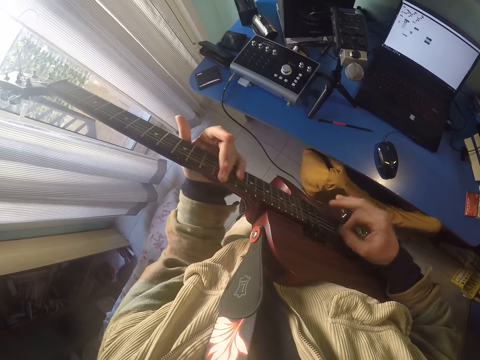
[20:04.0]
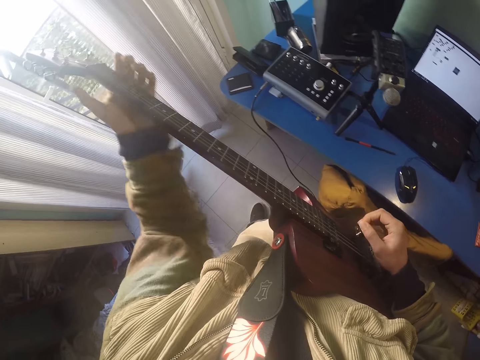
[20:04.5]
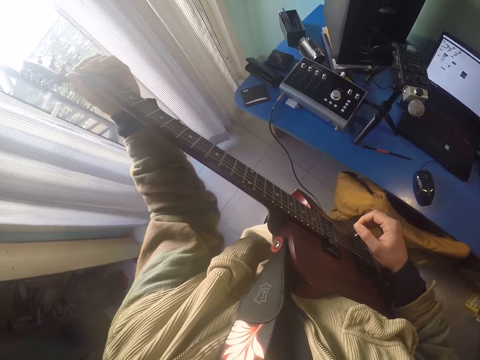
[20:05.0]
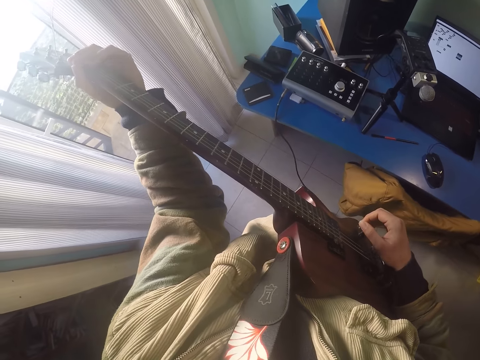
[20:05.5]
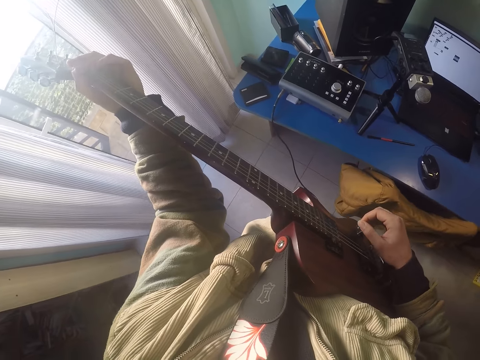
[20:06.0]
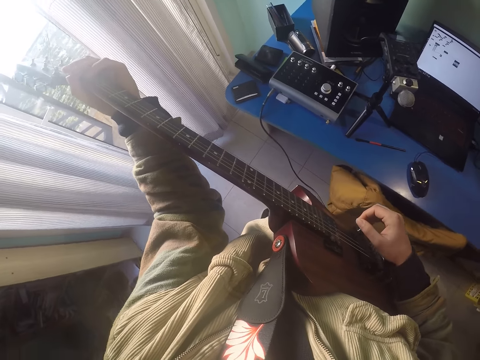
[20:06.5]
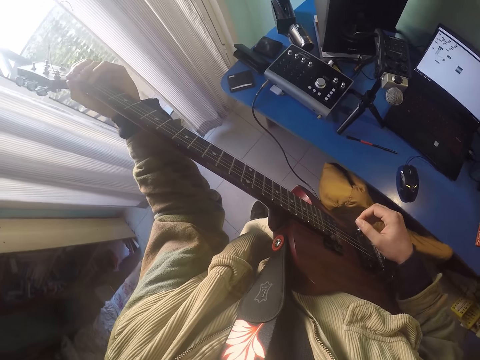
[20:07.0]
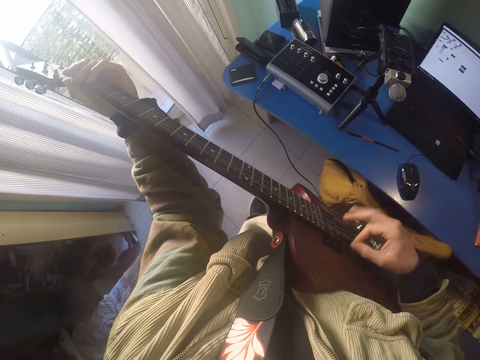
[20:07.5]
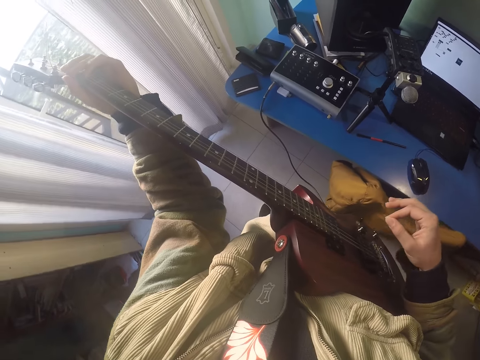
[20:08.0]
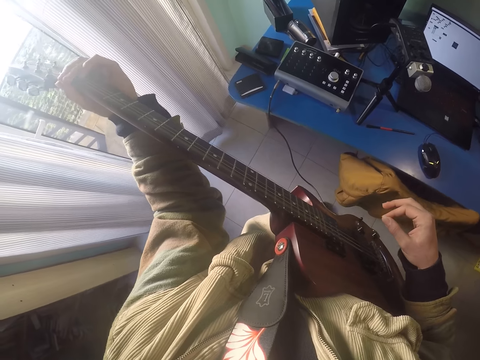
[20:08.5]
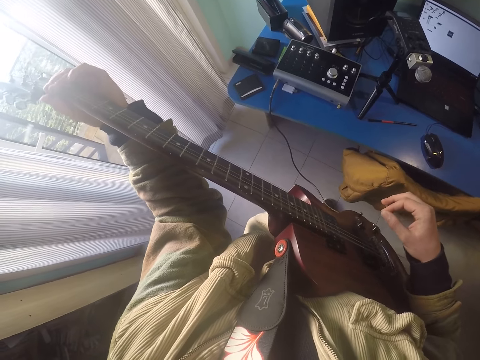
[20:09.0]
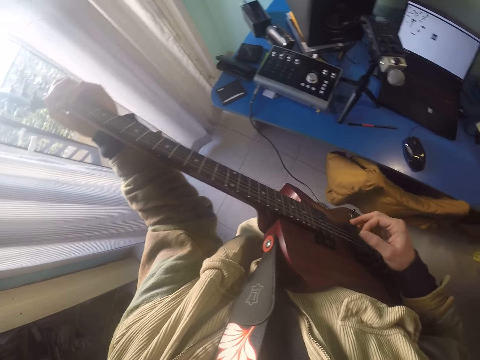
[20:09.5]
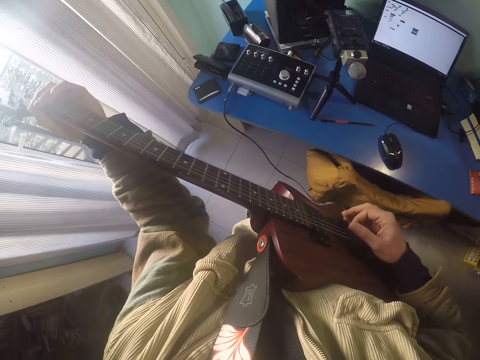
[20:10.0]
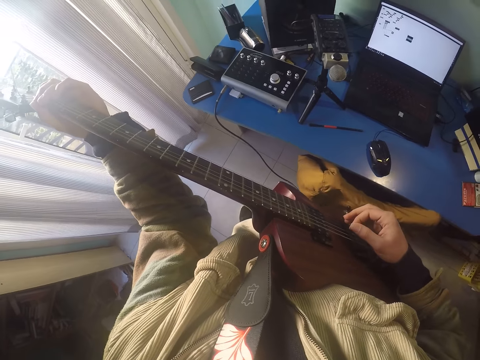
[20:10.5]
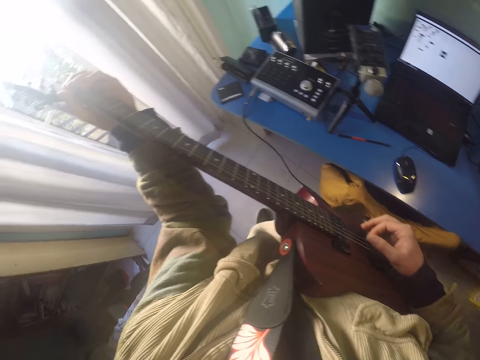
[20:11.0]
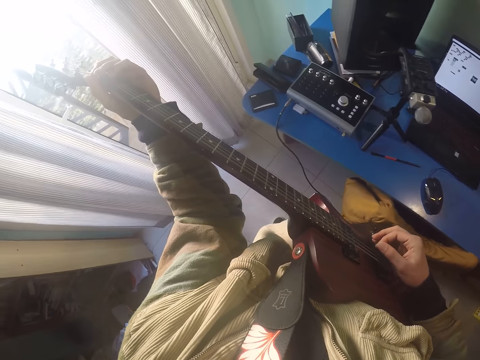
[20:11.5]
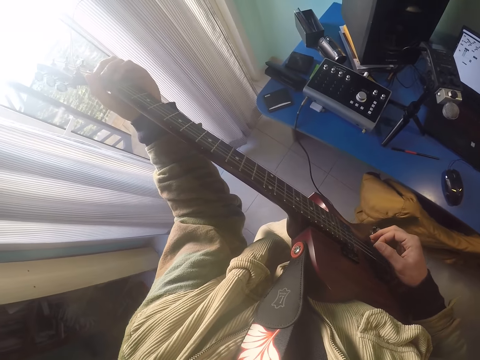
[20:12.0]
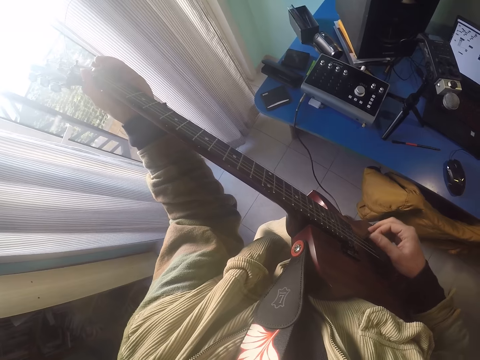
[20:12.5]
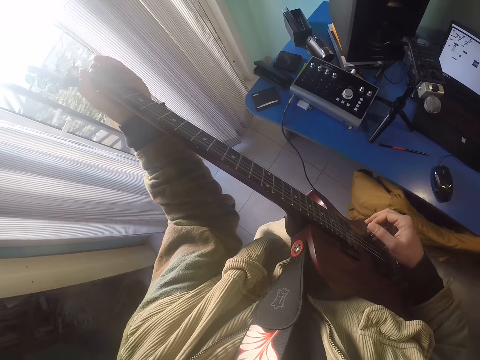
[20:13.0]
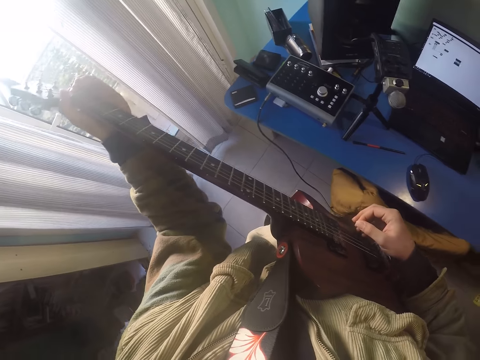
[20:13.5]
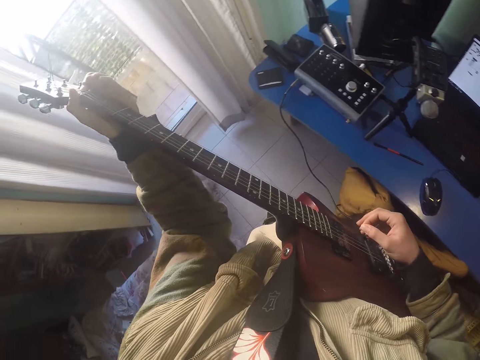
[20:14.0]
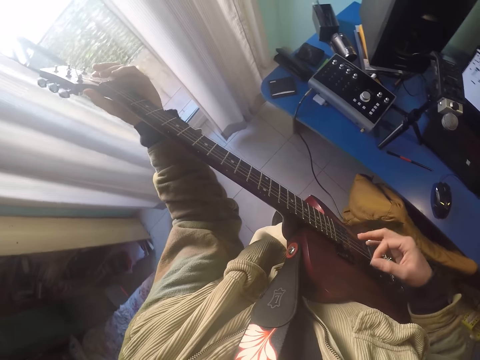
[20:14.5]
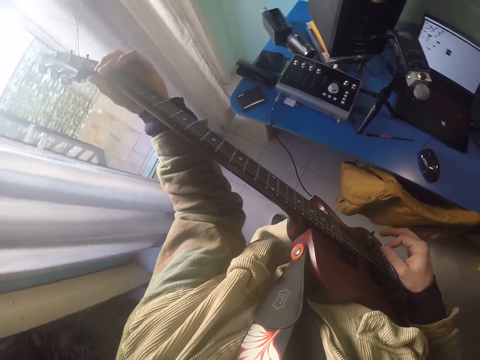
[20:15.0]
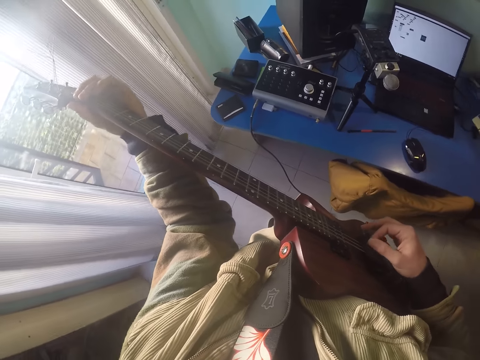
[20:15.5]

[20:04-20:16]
The camera wearer adjusts the guitar. They play the guitar.

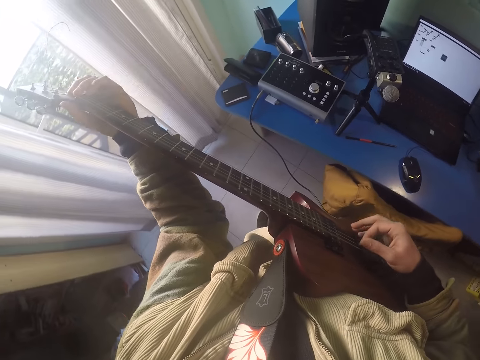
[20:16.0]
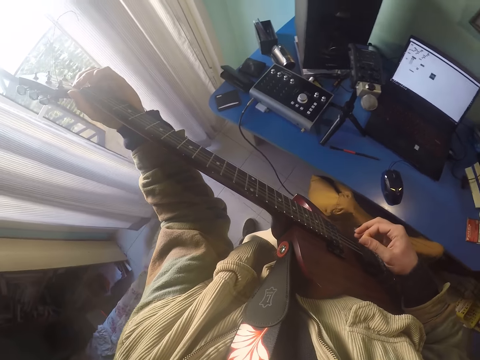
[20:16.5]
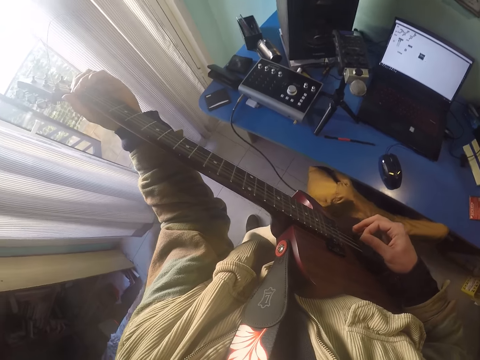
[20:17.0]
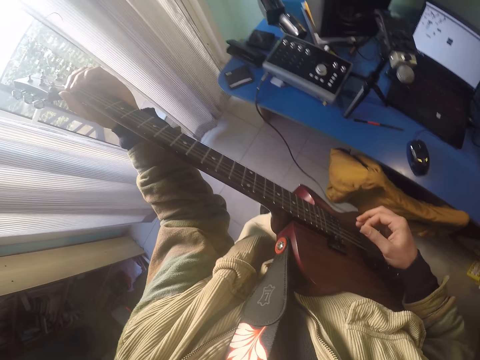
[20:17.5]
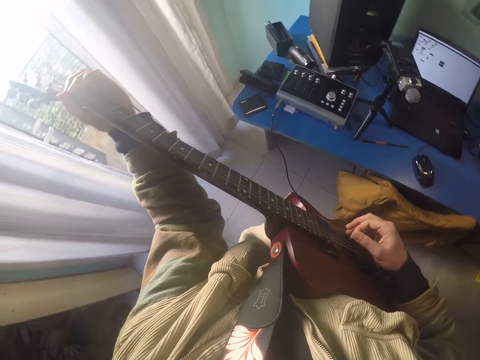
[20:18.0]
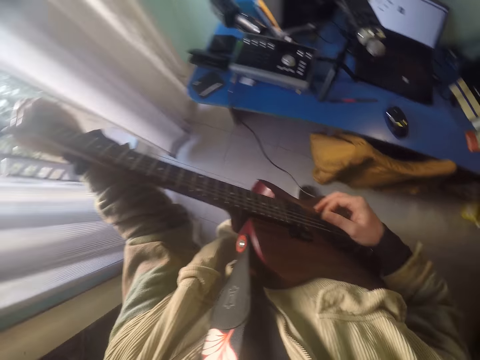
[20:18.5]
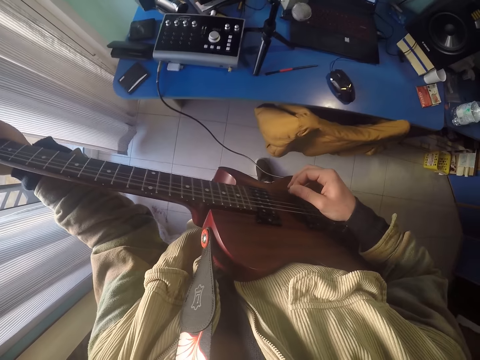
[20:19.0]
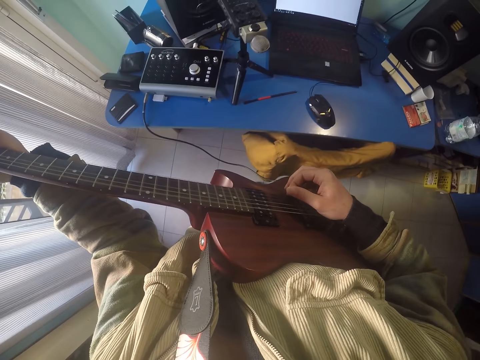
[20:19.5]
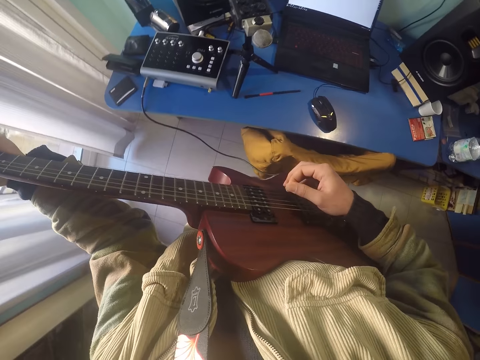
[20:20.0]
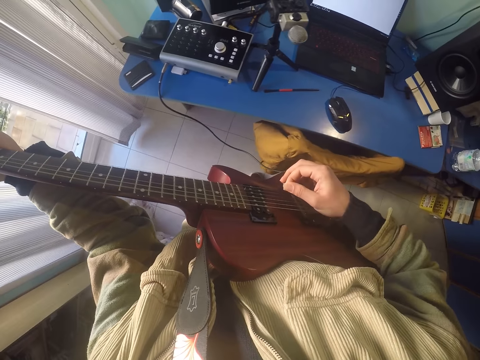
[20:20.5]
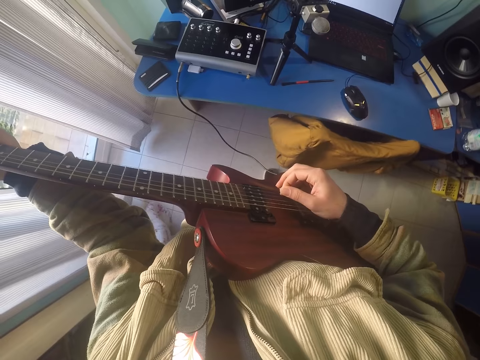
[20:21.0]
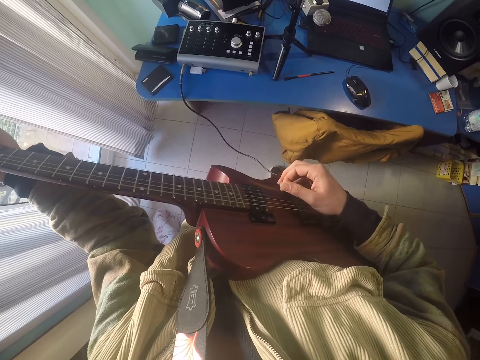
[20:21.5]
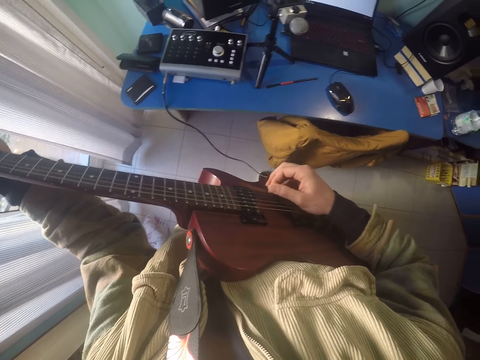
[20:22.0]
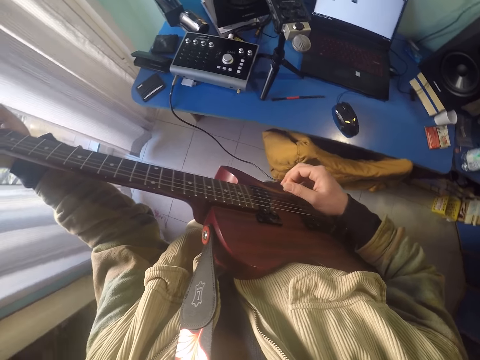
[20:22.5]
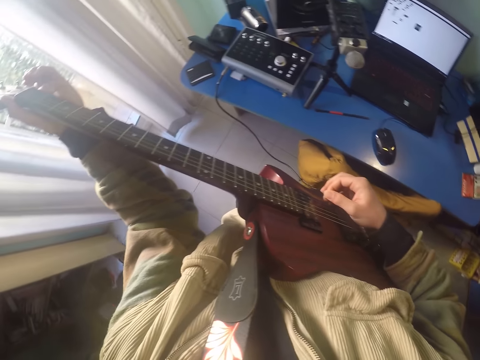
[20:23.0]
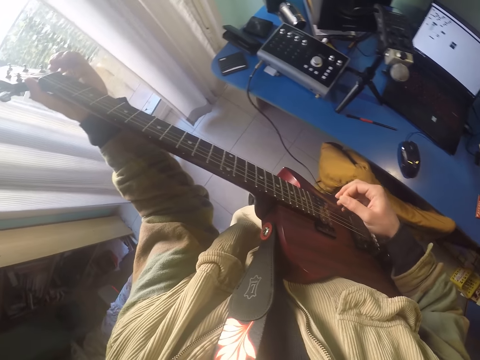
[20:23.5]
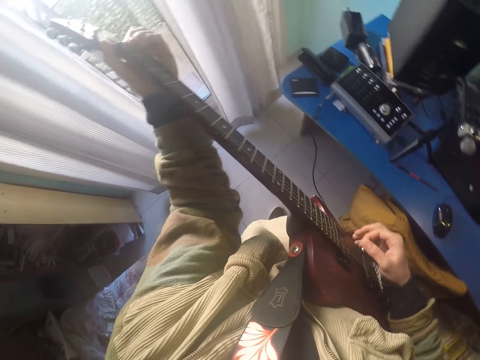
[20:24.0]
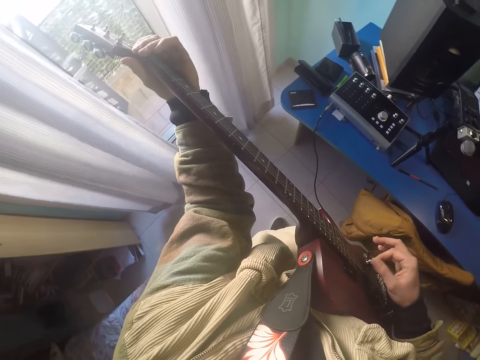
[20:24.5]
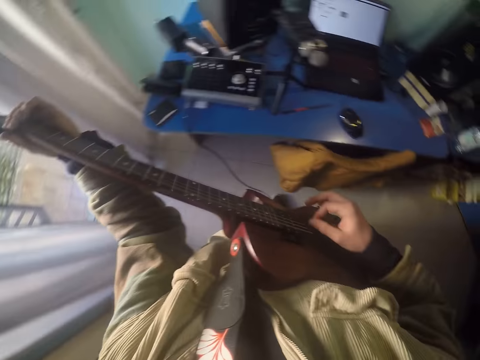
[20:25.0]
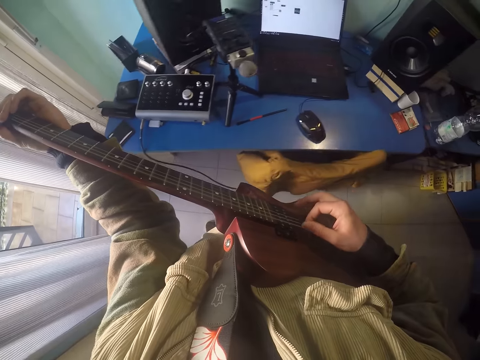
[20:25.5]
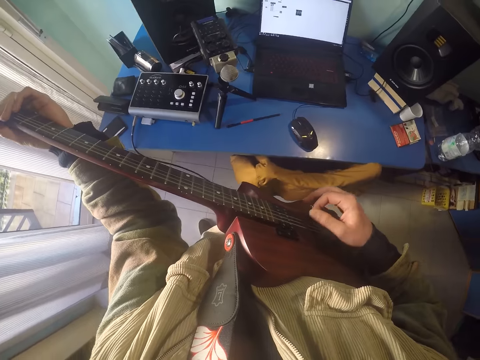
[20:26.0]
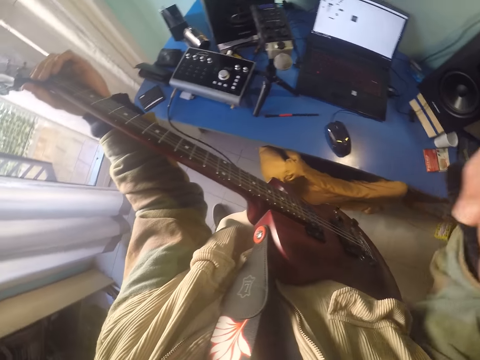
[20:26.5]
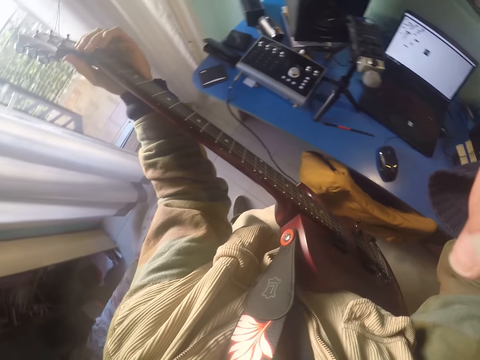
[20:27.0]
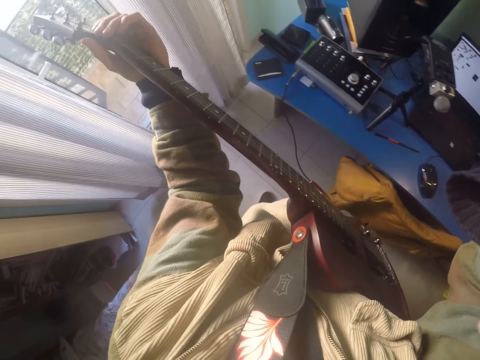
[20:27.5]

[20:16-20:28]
The camera wearer lifts a hand. They adjust the camera.
